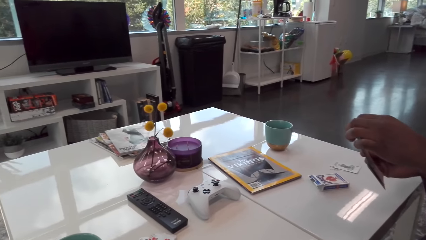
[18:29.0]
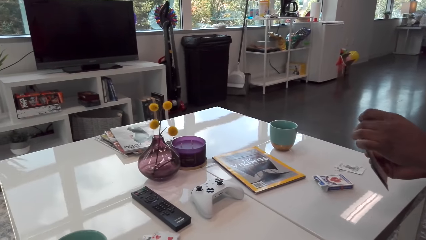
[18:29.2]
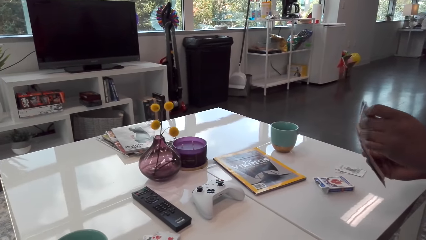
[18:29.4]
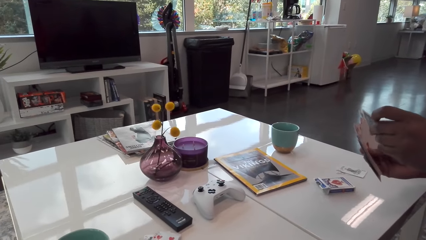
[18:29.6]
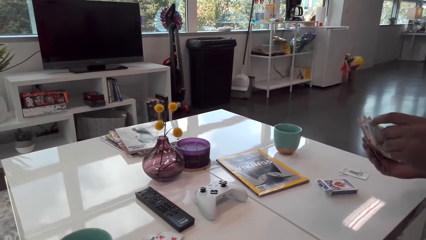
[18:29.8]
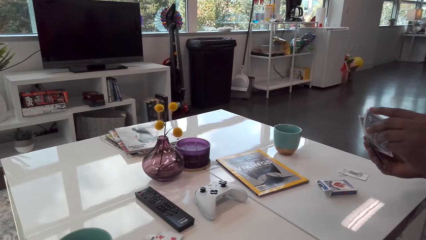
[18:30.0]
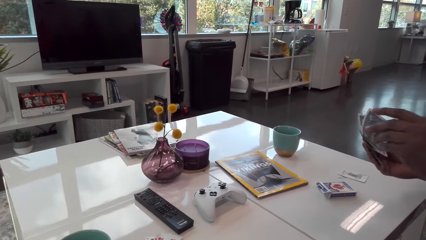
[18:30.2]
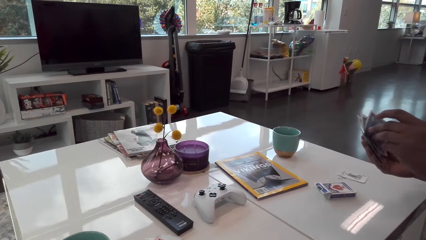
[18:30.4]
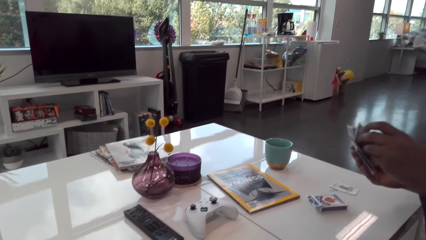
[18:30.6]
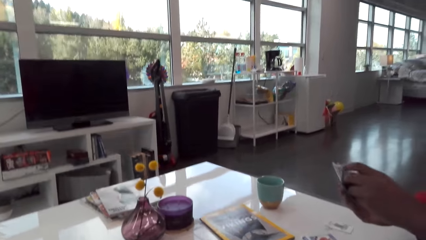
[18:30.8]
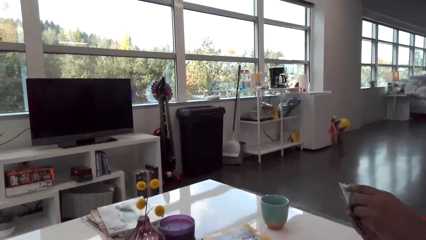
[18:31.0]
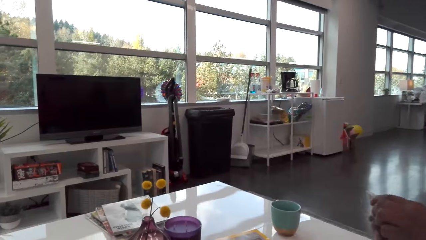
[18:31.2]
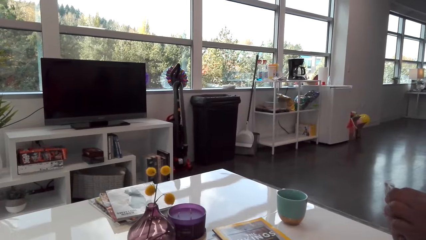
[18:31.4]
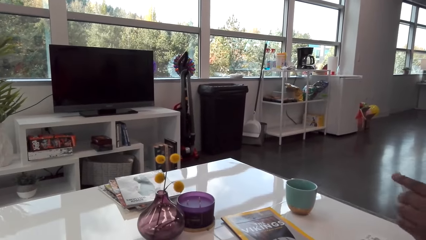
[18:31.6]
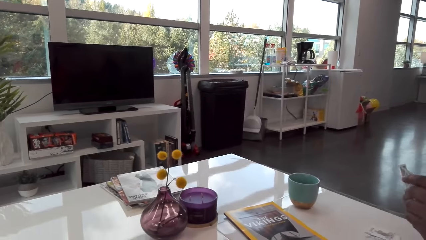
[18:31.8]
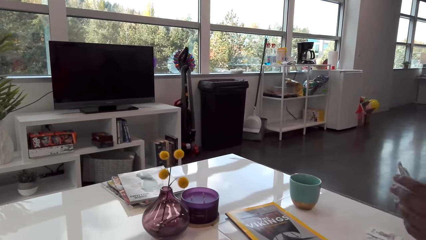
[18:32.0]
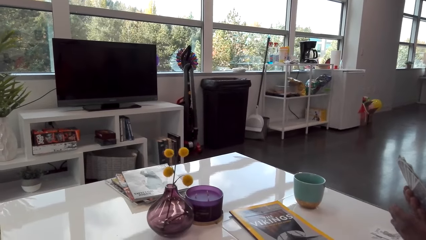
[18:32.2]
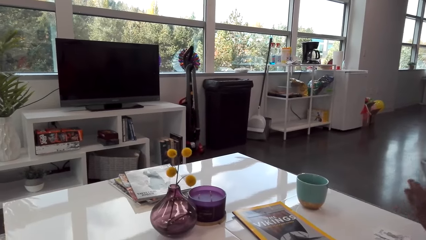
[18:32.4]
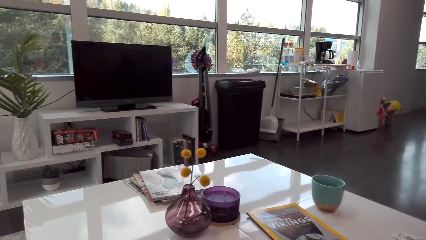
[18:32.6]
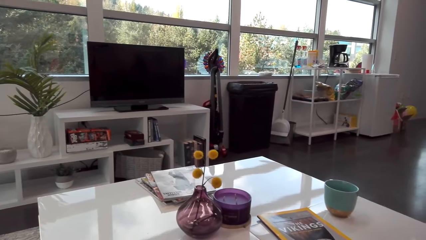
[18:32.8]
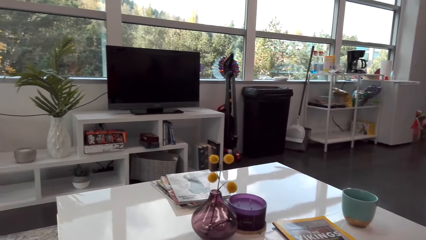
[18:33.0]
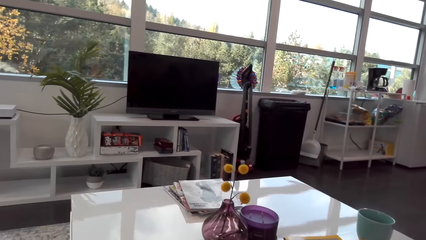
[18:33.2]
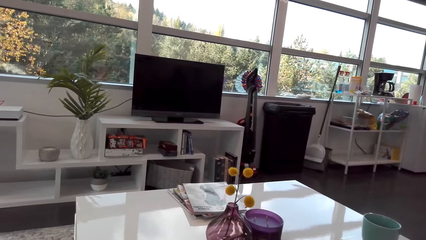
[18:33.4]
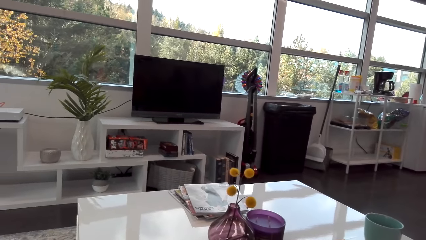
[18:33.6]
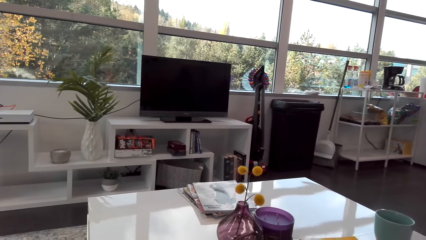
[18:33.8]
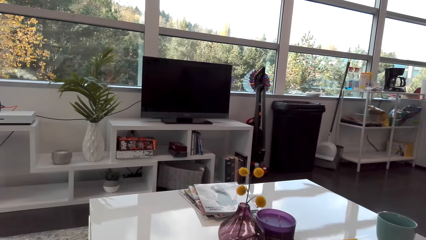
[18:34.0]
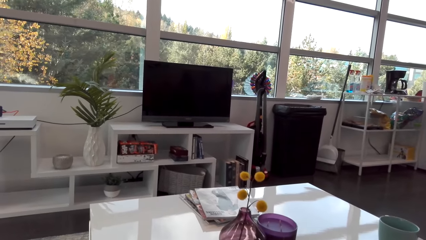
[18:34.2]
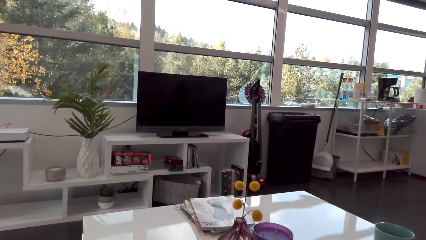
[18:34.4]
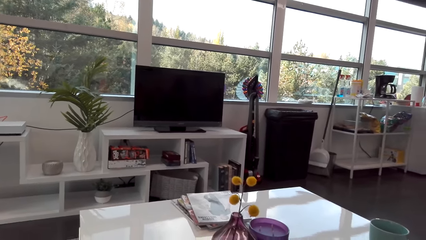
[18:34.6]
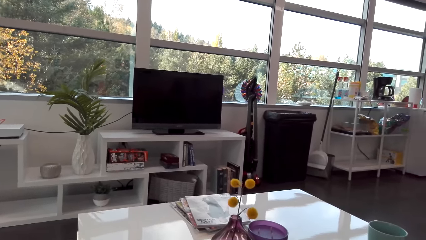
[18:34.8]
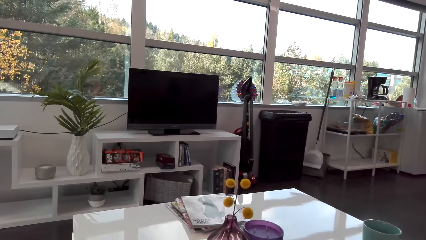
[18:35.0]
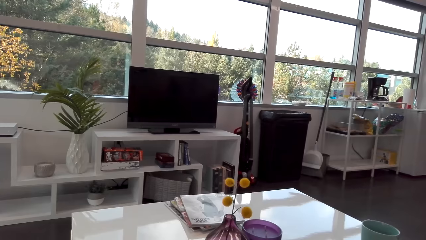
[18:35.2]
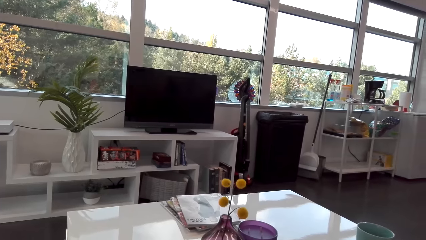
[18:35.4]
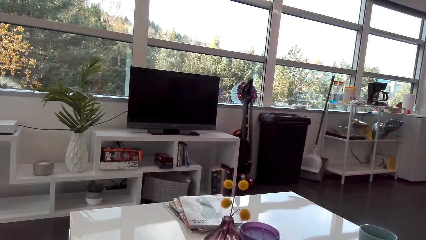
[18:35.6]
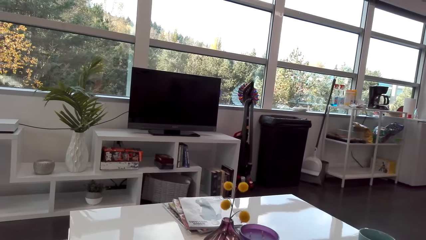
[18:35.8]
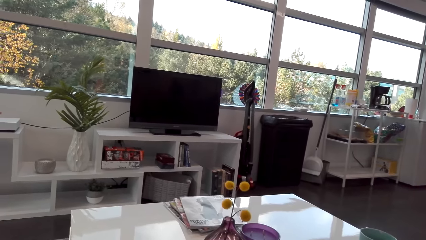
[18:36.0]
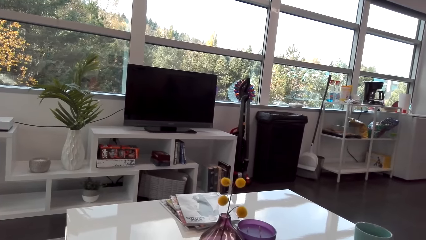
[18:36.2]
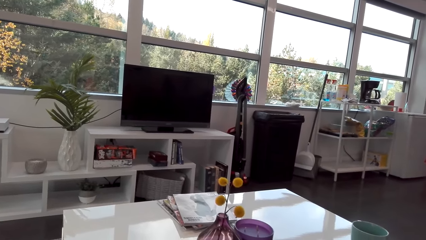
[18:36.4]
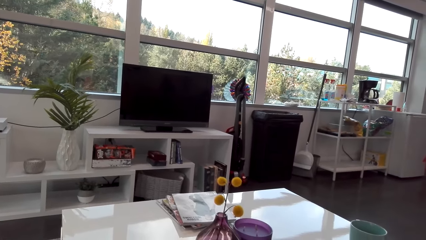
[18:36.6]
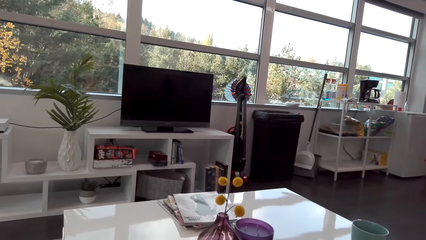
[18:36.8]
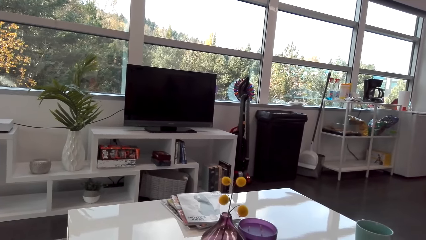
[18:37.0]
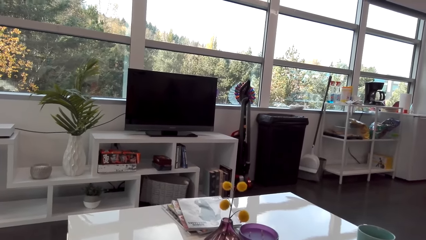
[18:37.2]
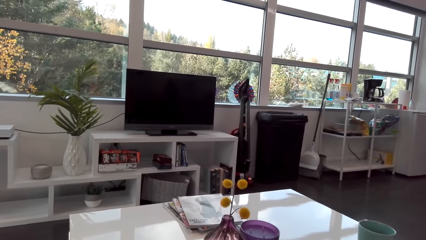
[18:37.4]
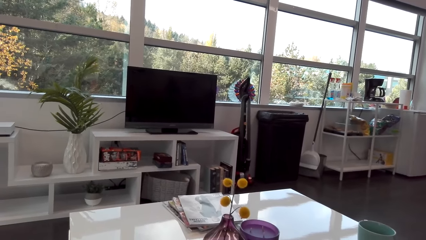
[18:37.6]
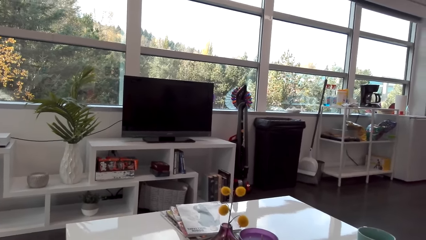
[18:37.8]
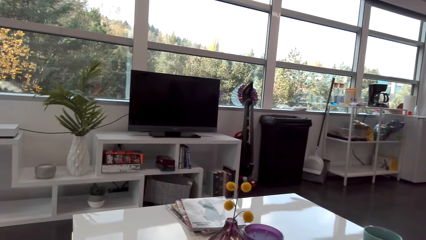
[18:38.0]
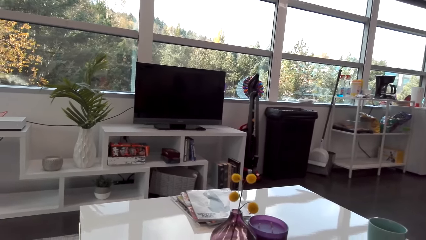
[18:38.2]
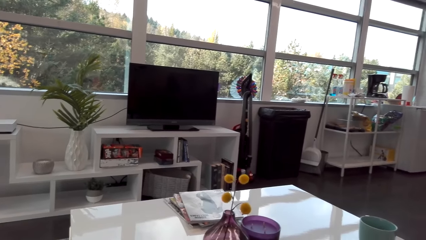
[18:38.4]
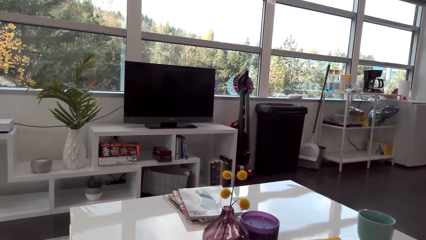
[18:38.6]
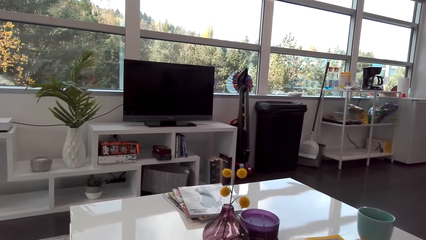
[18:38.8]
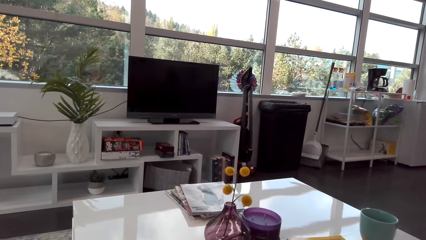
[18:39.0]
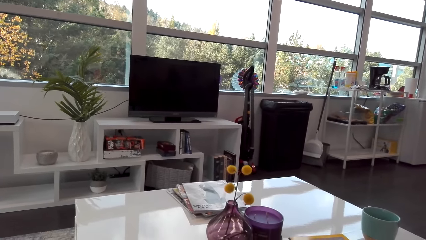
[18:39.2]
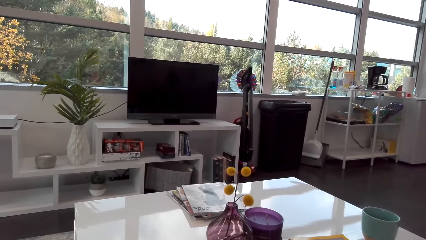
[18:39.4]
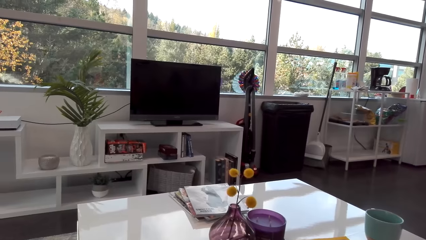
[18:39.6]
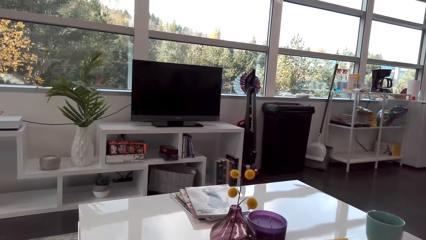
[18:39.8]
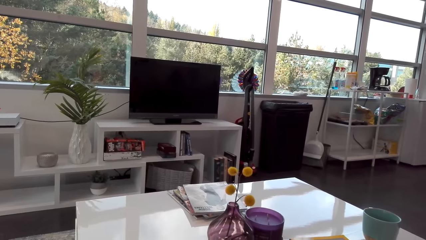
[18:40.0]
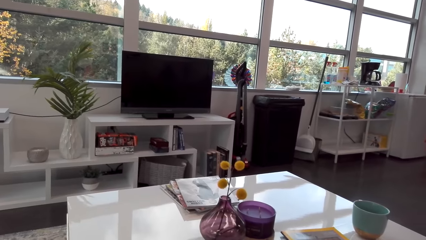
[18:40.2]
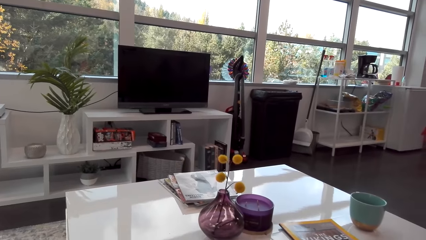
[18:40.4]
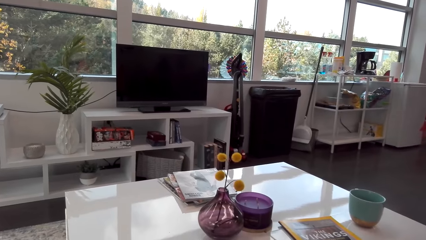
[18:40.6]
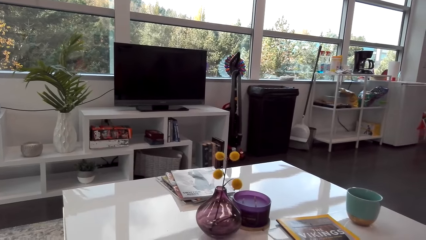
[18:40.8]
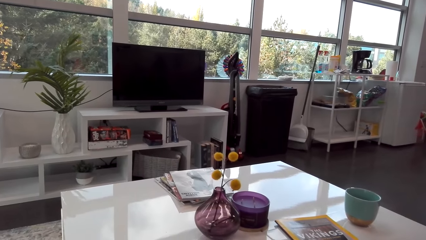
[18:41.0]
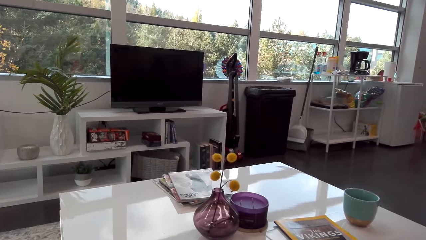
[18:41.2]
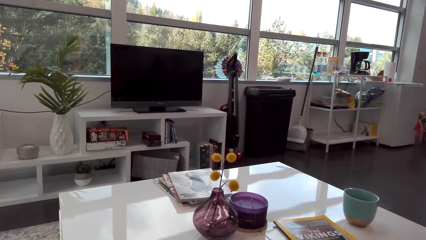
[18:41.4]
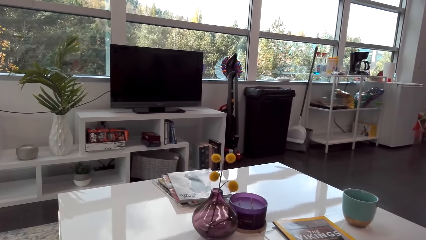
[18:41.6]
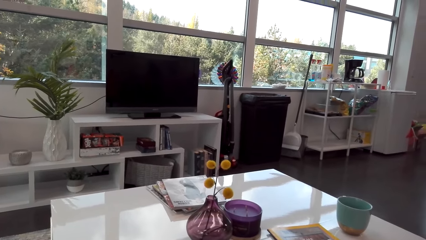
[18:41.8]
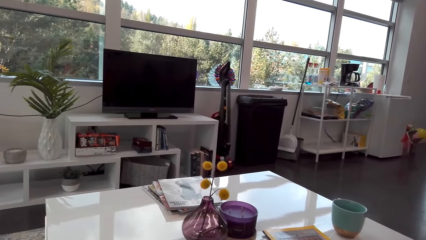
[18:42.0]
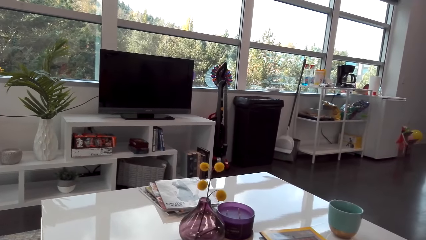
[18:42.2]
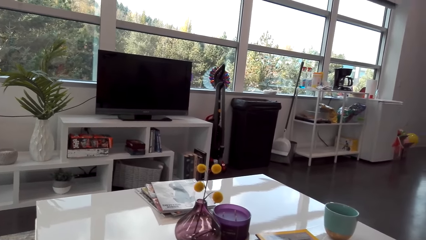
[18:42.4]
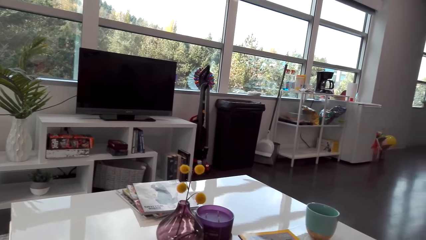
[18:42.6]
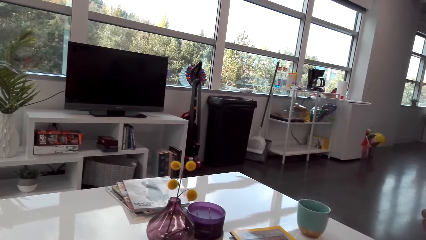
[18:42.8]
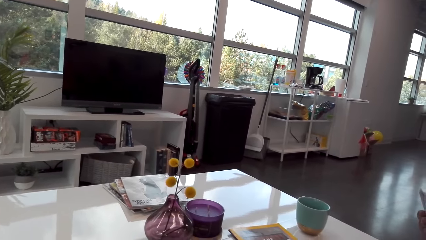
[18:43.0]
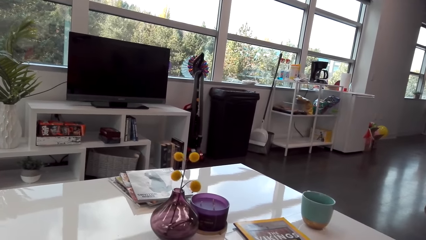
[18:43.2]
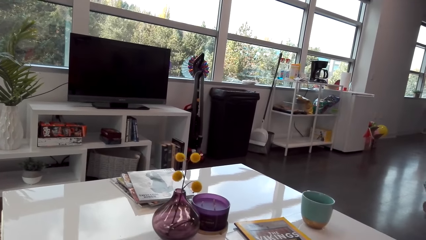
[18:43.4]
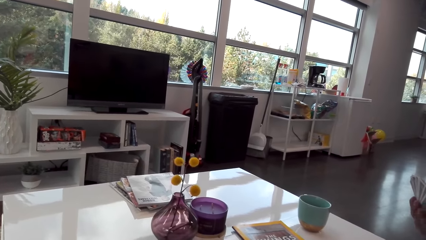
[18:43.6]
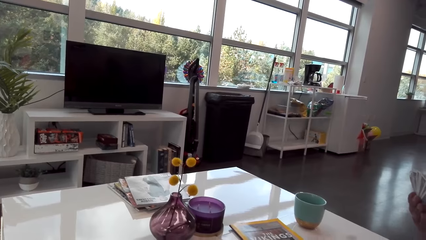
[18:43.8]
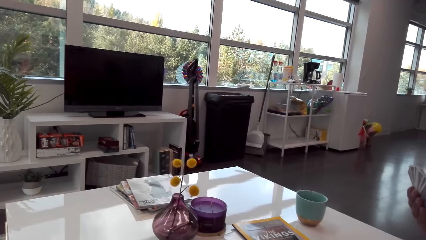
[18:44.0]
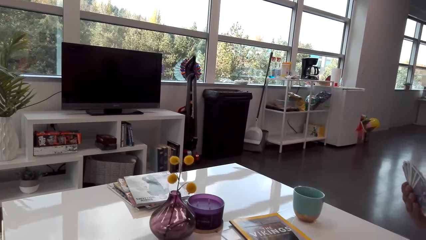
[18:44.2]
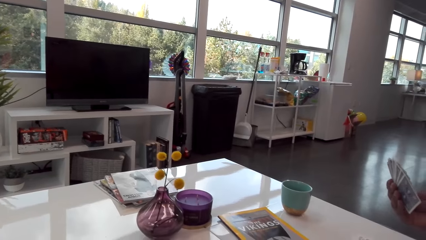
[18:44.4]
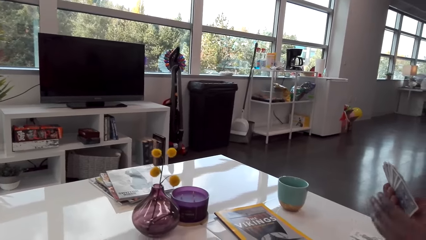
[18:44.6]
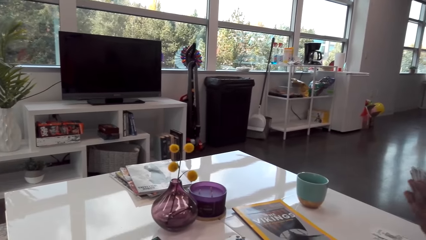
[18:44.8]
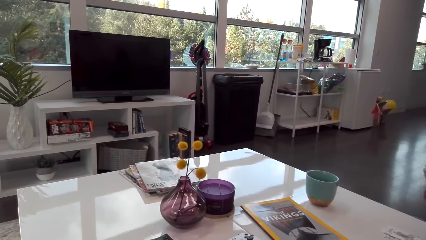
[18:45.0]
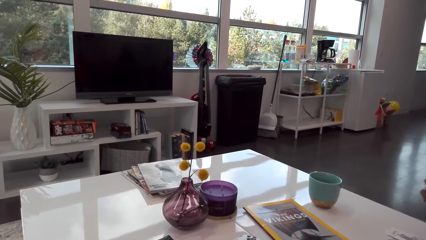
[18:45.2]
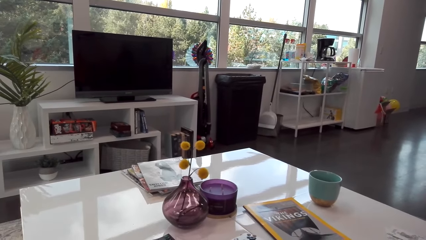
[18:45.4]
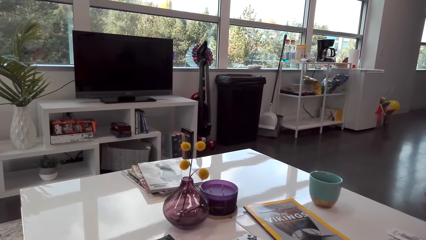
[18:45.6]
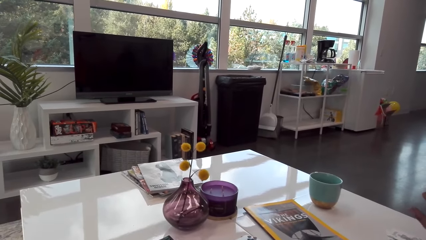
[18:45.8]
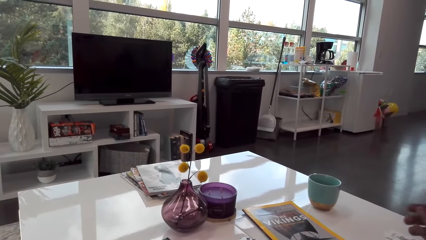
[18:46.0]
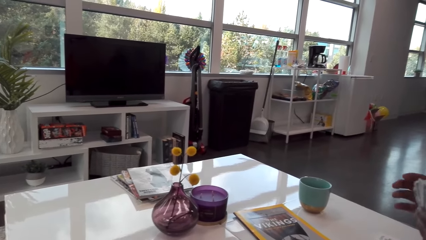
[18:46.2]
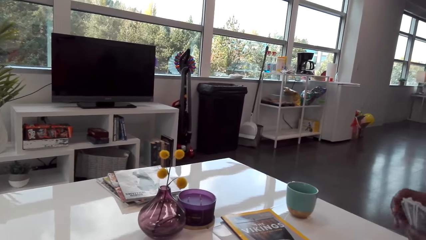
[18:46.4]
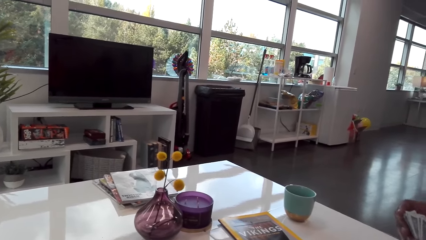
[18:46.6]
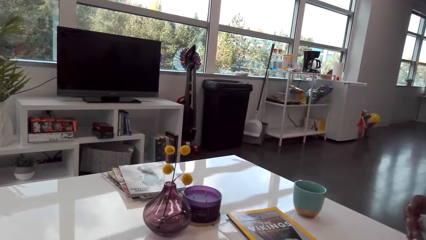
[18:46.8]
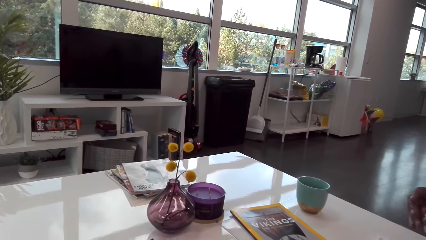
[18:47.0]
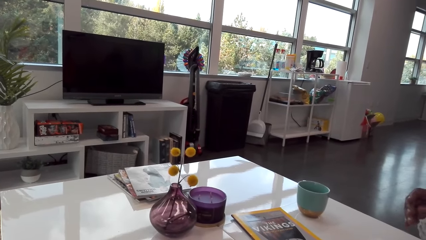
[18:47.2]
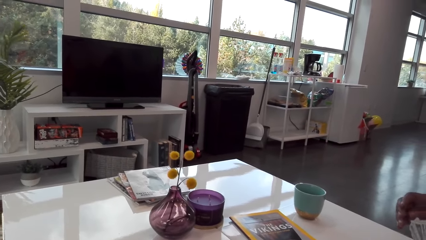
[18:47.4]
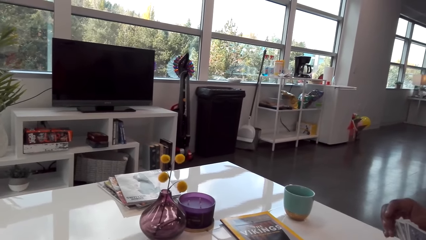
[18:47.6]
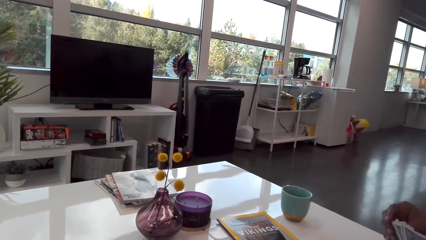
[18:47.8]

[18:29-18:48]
A man arranges his cards. The man talks to the camera wearer. The camera wearer talks to the man. The man talks to the camera wearer. The camera wearer talks to the man. The man talks to the camera wearer. The camera wearer talks to the man. They play cards with the man.
